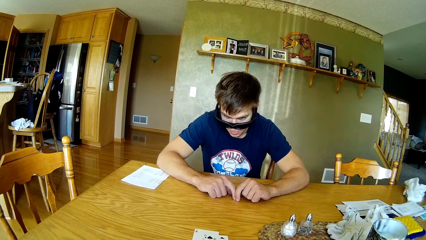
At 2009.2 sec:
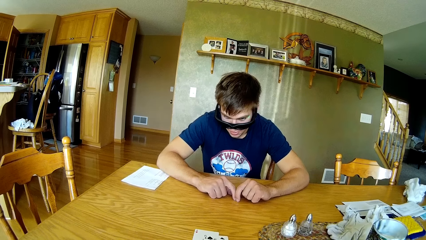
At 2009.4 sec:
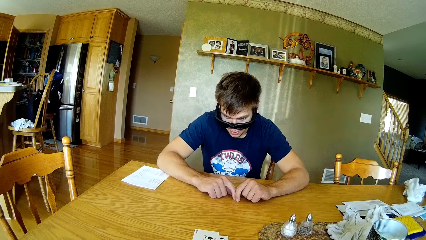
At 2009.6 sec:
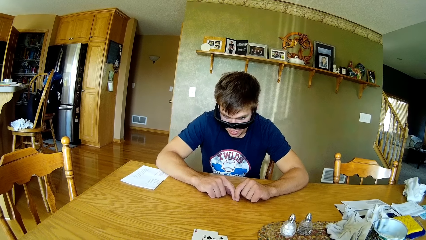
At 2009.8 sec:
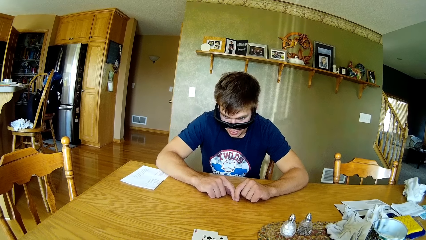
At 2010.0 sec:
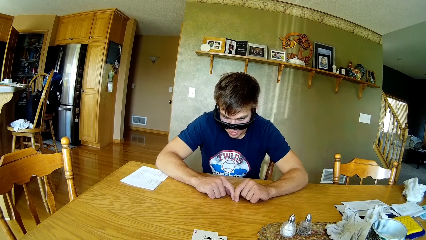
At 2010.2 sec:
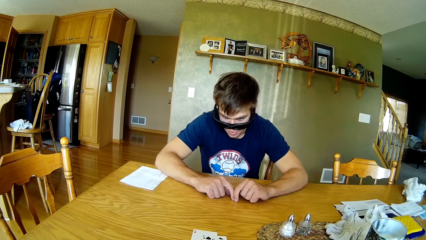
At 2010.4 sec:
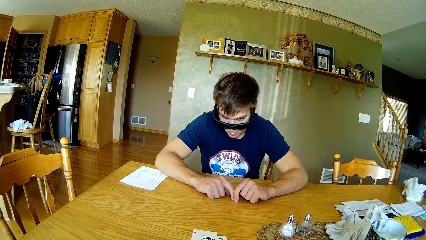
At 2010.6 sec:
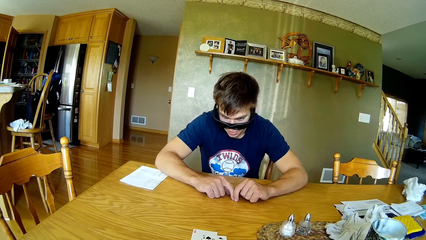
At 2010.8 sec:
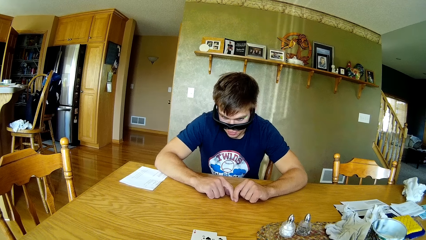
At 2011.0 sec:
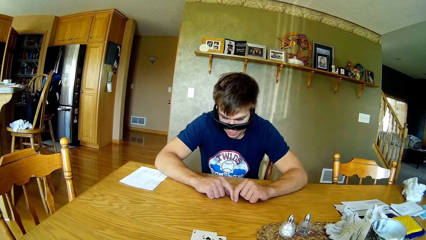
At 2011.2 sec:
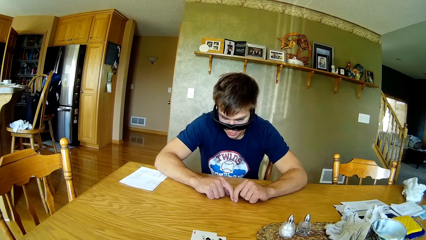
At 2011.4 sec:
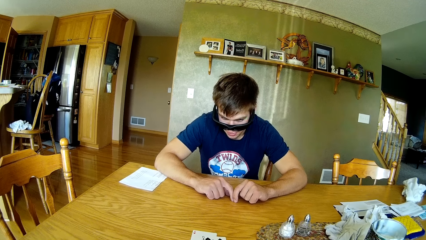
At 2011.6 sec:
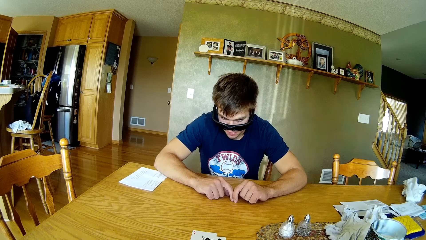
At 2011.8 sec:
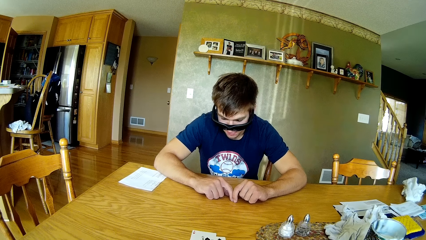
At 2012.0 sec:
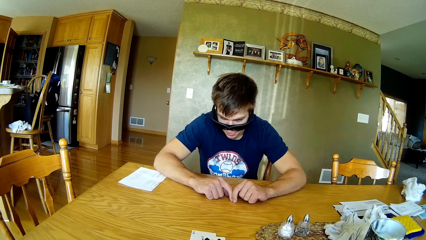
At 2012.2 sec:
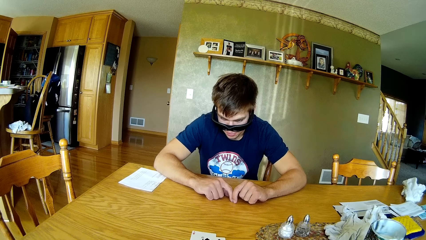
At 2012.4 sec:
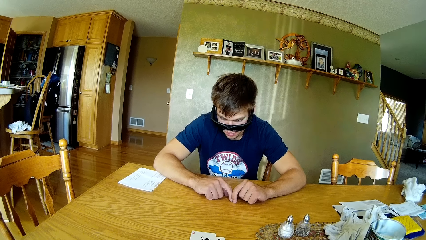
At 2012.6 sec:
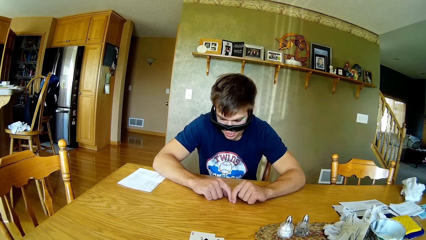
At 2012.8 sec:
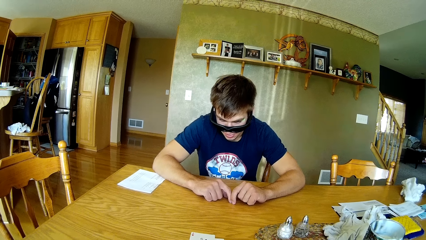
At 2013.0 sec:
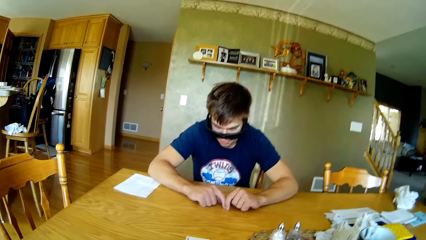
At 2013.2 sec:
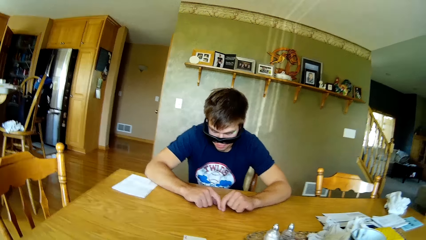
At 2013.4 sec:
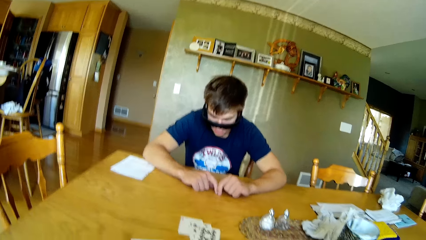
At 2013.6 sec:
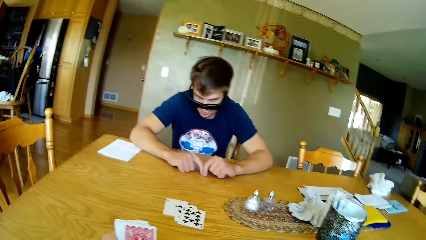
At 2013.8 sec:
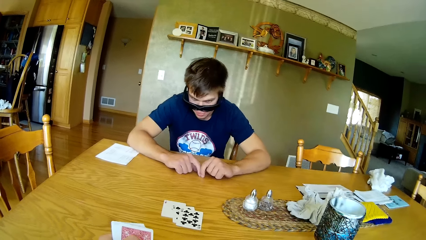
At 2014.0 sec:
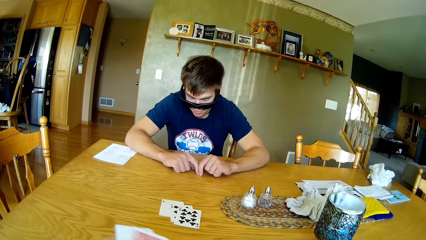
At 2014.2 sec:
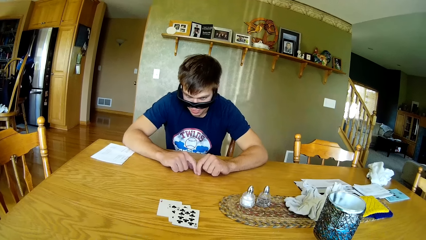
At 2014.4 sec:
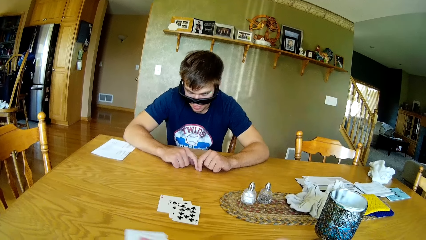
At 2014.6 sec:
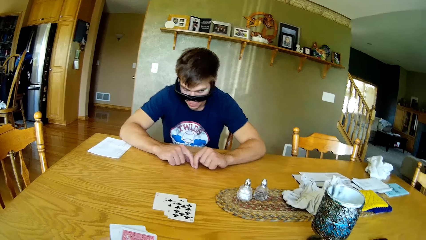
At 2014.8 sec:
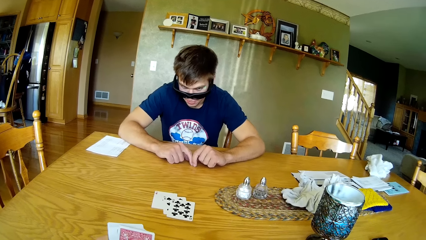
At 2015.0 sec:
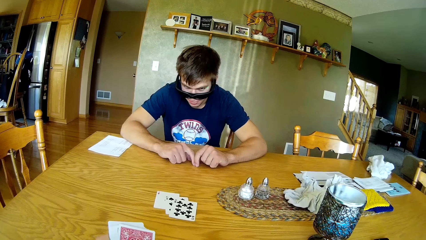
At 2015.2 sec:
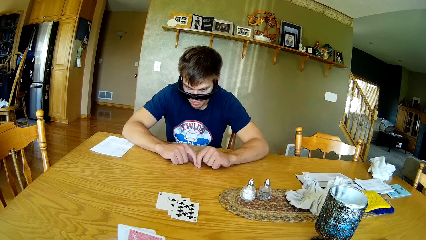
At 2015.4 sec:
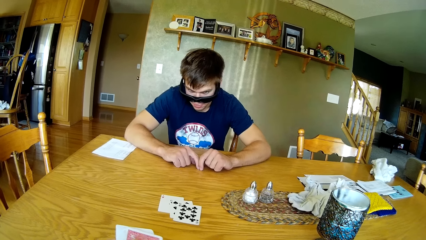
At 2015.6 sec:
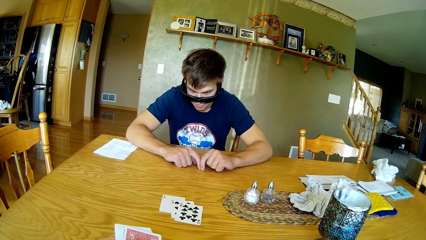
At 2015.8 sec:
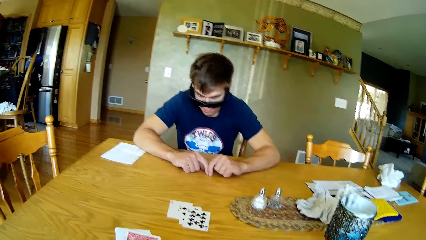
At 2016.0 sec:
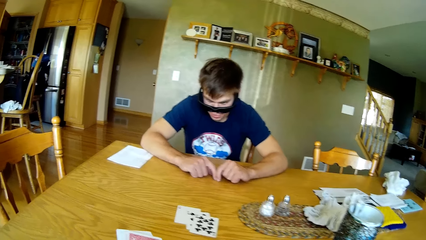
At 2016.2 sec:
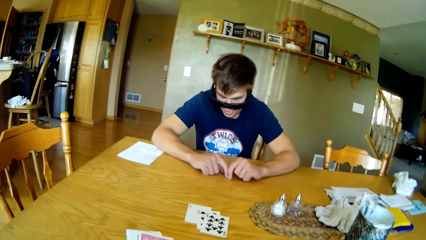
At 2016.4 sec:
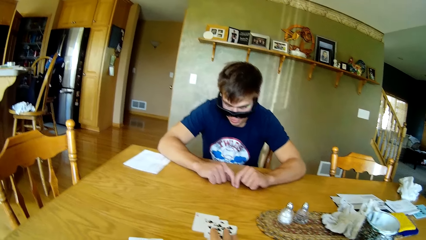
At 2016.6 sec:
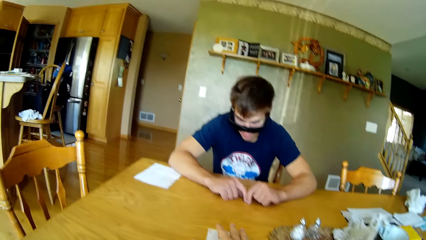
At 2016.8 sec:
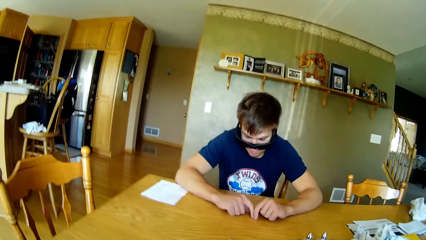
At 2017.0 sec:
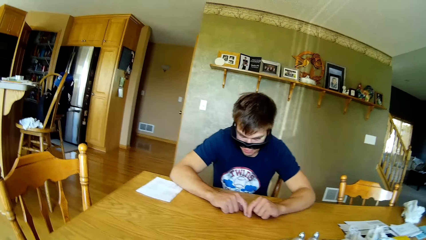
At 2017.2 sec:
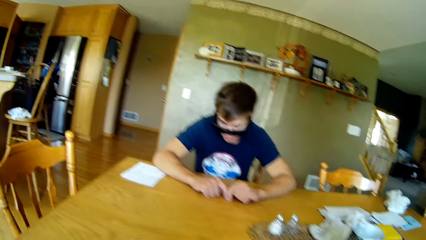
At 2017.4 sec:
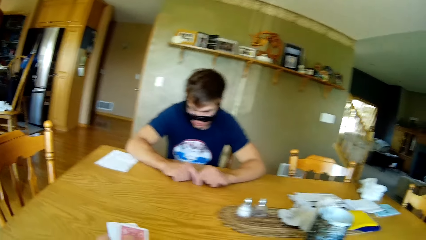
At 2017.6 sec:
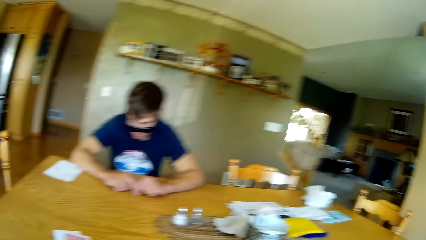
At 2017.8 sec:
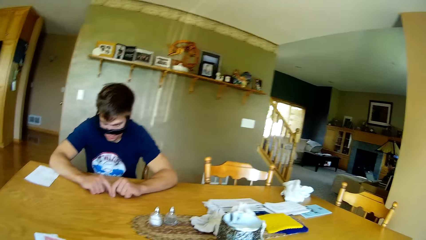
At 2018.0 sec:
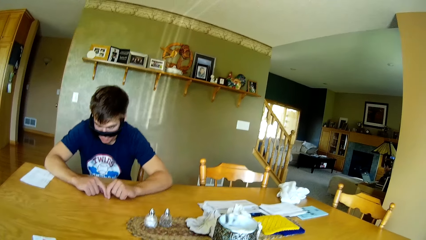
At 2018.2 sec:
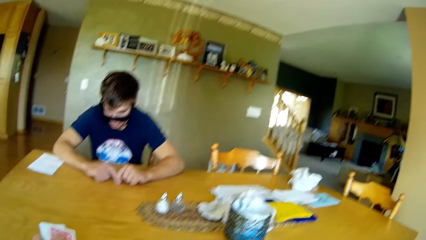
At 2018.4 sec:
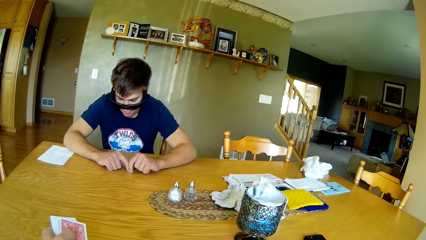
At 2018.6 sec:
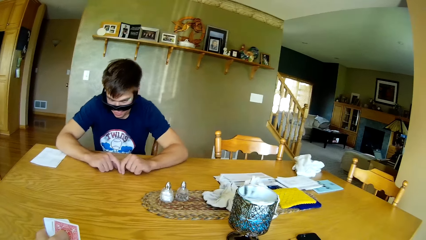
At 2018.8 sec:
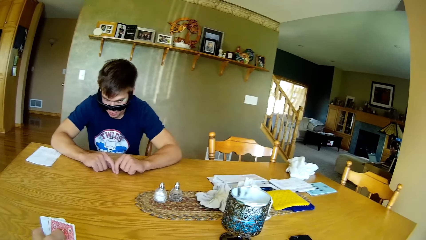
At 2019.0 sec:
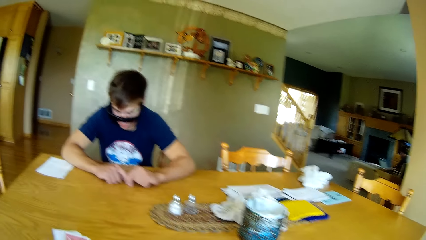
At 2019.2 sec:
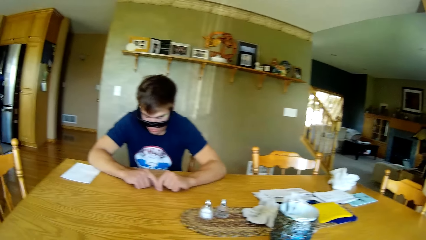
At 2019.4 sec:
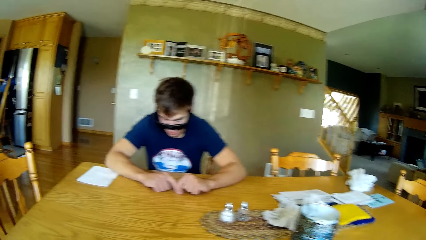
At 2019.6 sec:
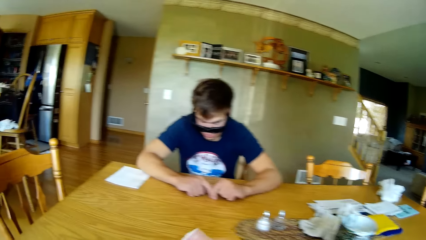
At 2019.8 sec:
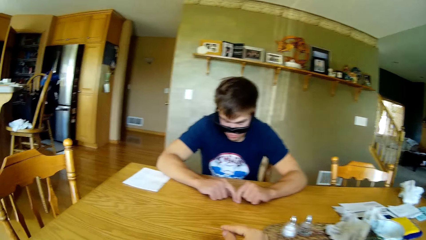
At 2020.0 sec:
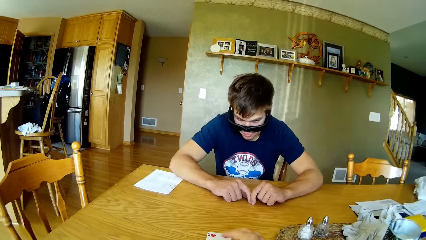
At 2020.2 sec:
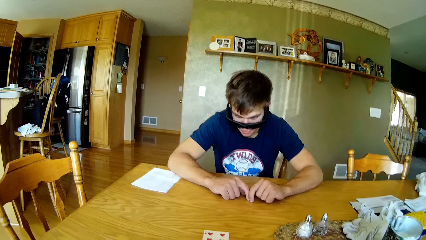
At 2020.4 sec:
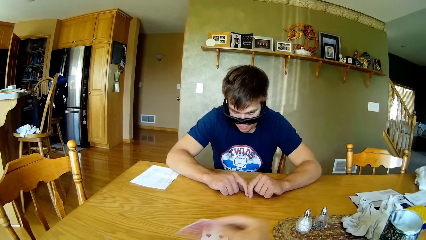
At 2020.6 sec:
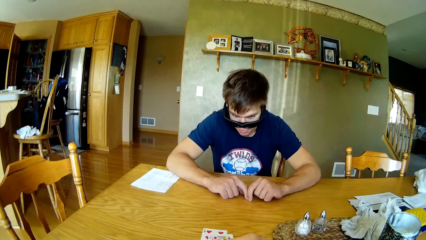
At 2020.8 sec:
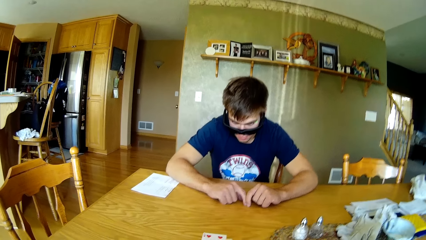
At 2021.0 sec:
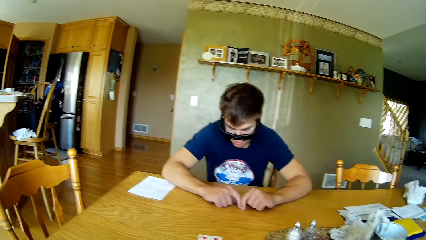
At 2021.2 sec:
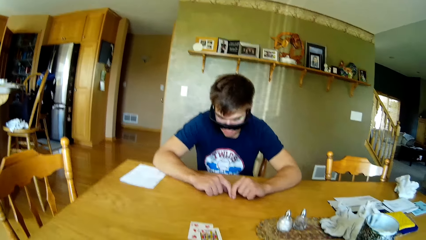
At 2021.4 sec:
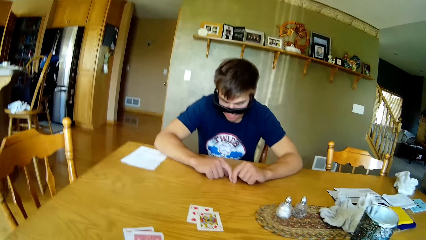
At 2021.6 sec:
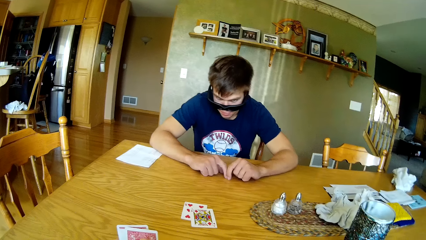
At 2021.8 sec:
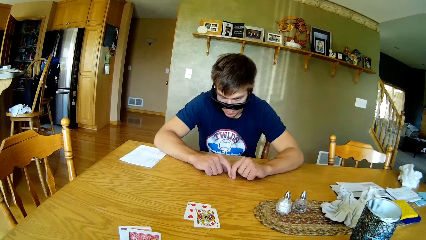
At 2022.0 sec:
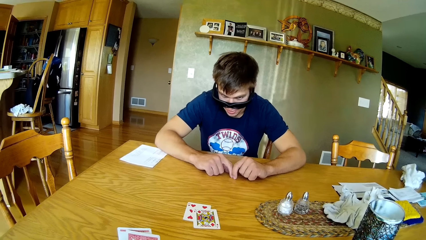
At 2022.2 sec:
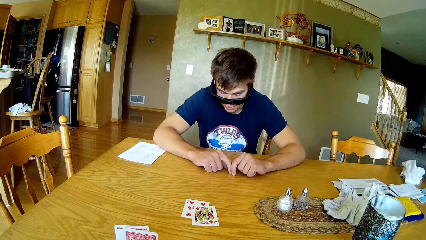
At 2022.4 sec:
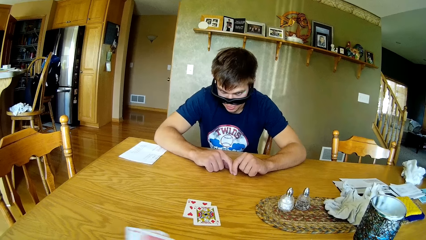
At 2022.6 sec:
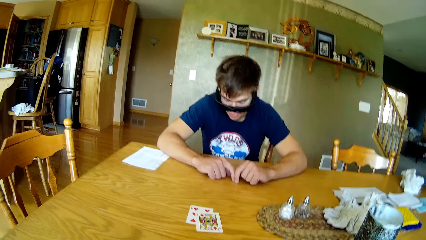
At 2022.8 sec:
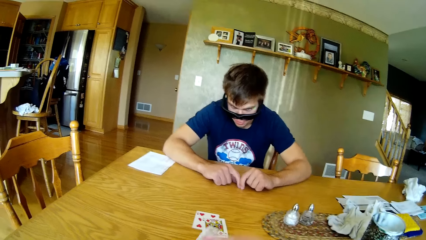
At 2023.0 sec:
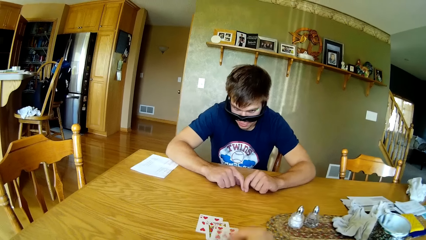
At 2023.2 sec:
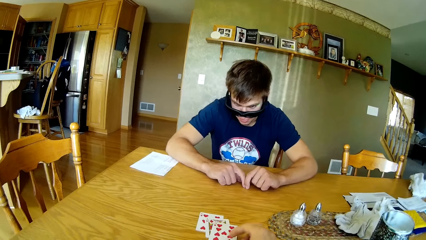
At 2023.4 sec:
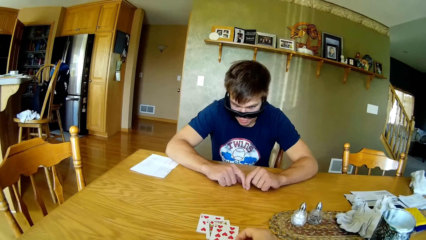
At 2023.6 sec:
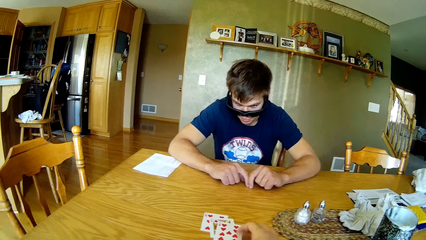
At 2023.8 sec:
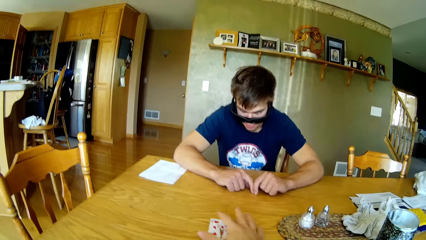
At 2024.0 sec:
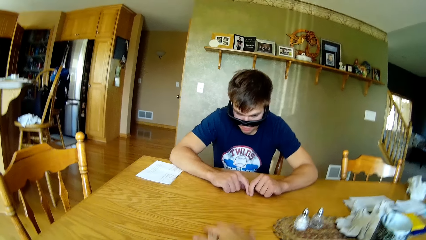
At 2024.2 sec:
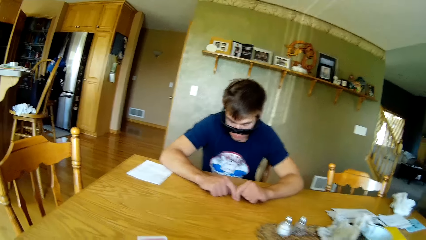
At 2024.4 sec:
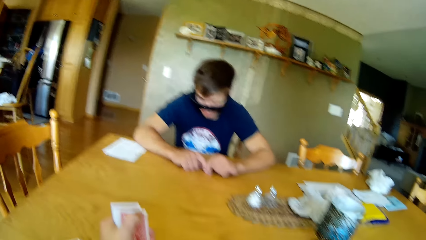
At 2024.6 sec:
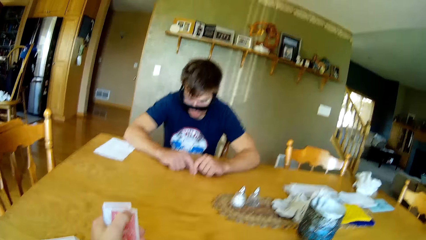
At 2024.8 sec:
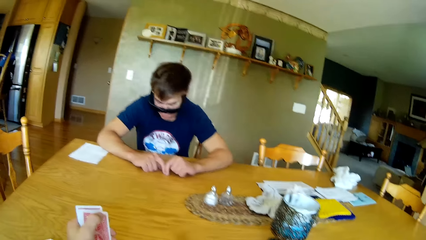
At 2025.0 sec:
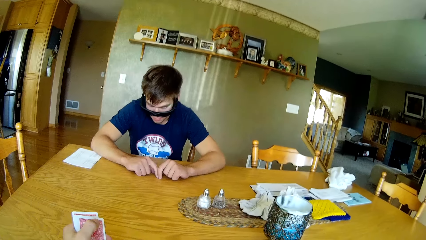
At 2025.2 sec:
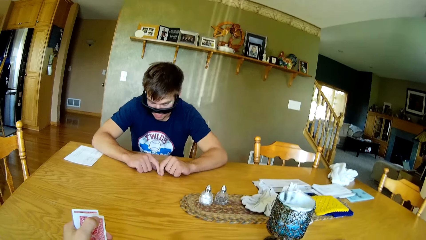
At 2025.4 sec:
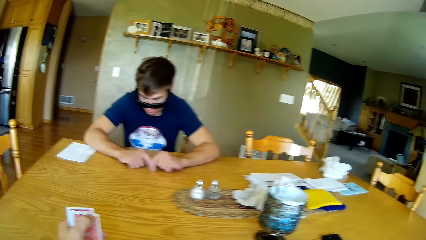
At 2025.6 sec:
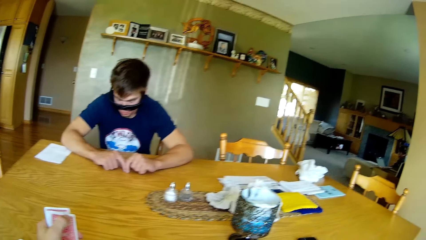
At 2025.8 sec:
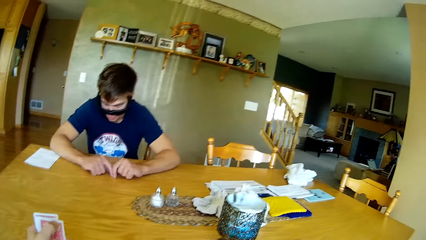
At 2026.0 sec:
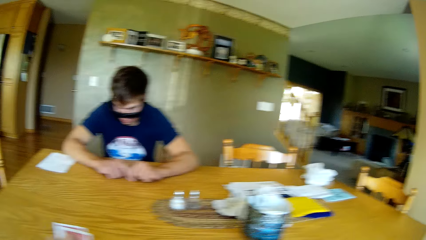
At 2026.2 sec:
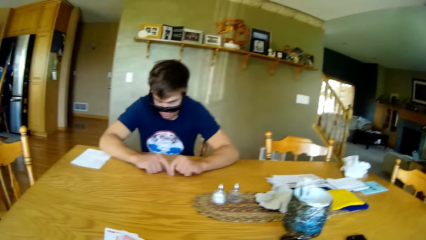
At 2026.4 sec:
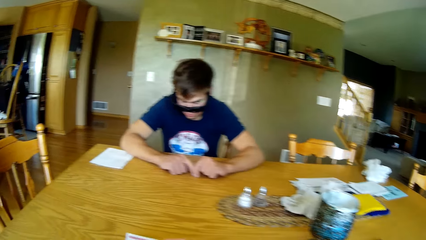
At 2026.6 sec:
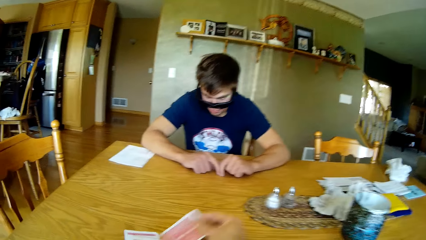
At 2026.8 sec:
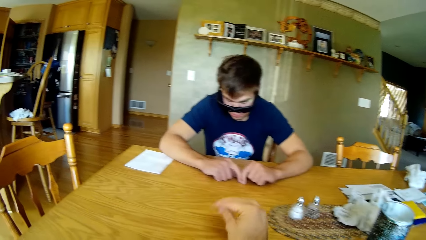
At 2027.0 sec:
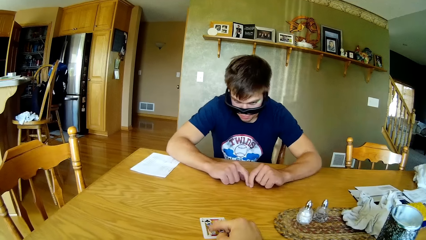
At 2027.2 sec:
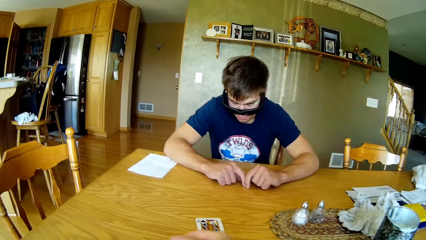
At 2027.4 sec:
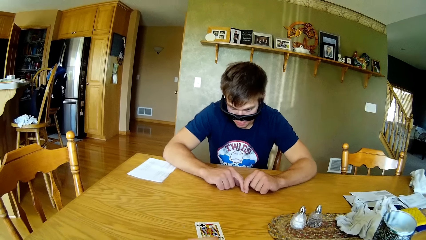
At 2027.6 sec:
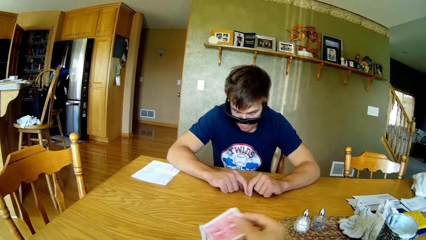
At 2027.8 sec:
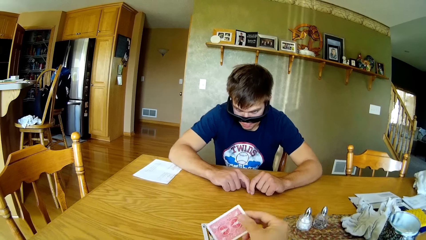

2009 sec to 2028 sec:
The camera wearer holds the card on the left hand. They dialogue with a person. They pick cards on the table. They place the cards on the table. They pull the cards on the table. They pick the cards on the table. They place the cards on the table.
